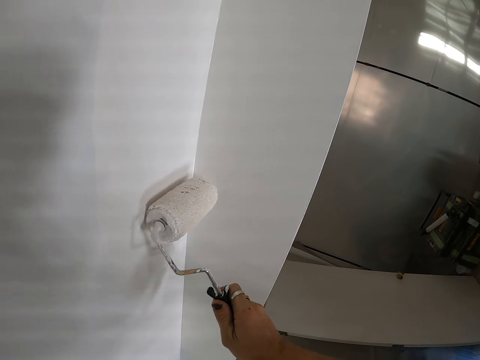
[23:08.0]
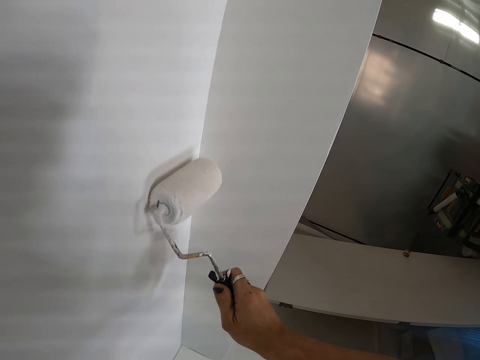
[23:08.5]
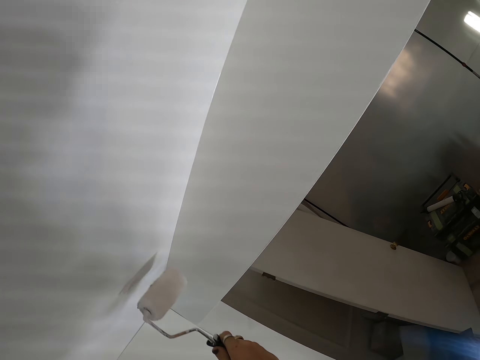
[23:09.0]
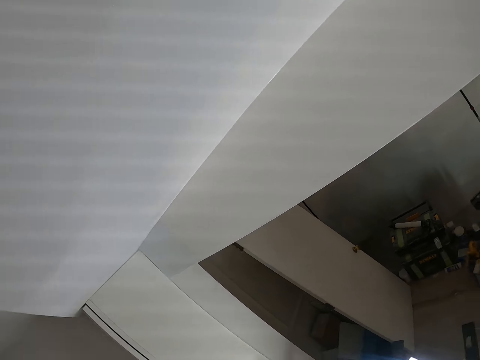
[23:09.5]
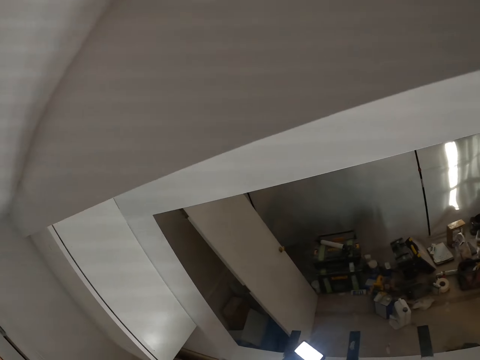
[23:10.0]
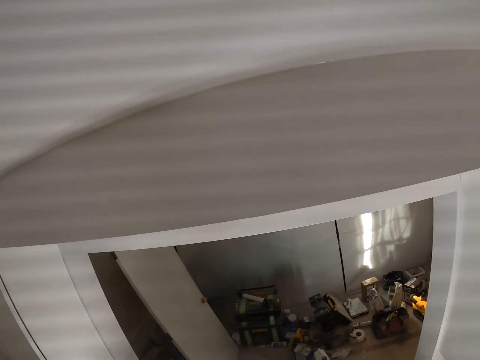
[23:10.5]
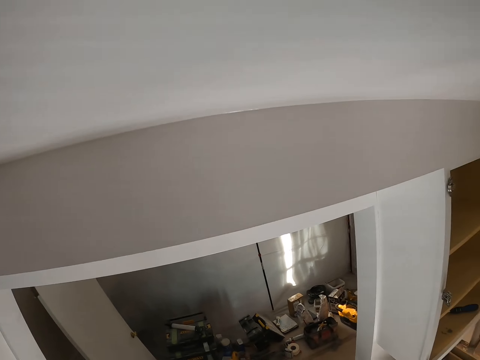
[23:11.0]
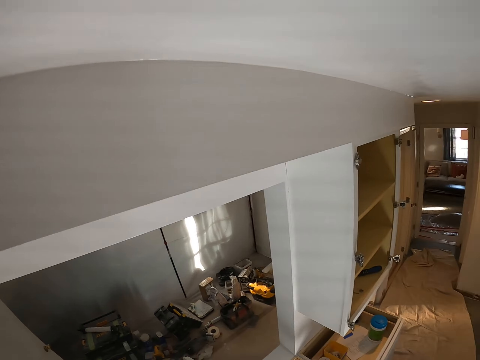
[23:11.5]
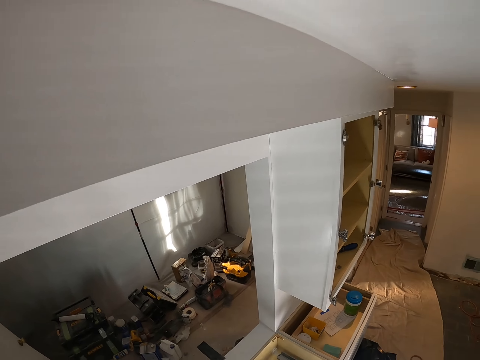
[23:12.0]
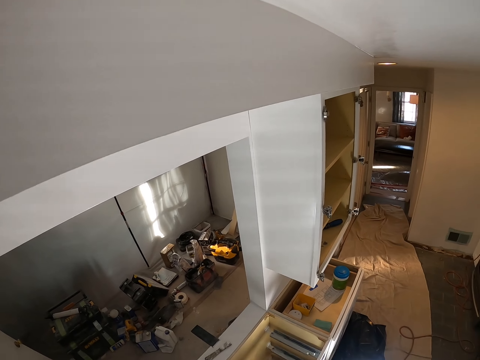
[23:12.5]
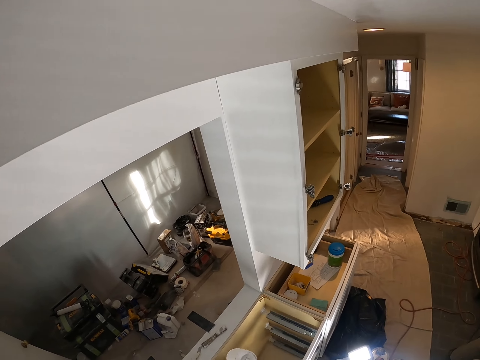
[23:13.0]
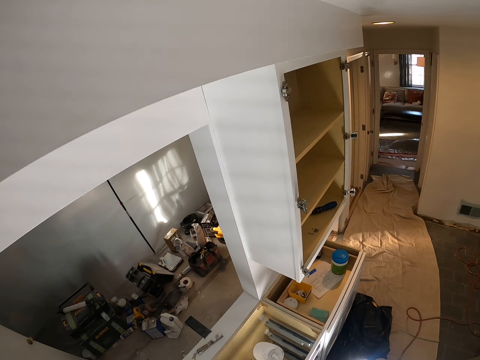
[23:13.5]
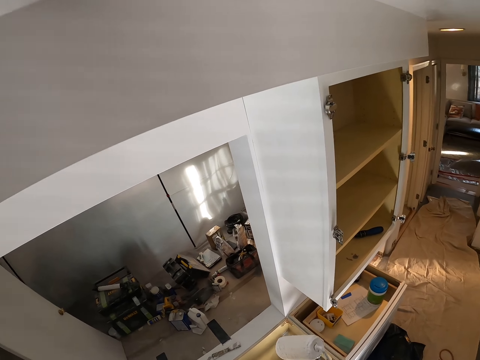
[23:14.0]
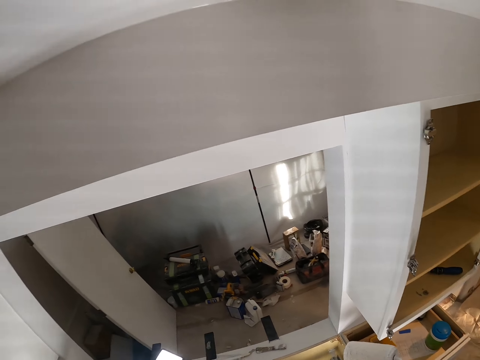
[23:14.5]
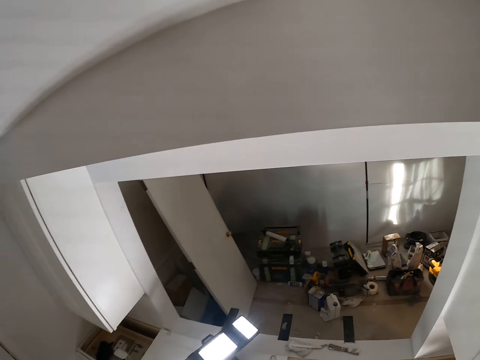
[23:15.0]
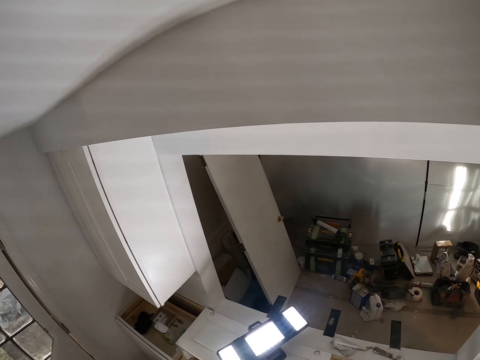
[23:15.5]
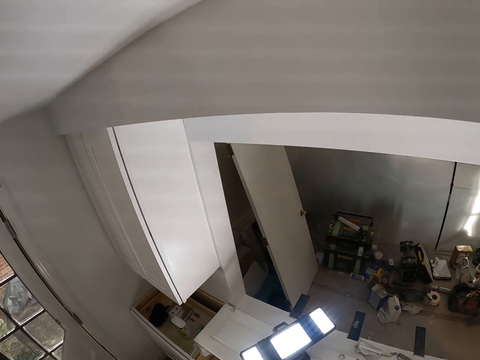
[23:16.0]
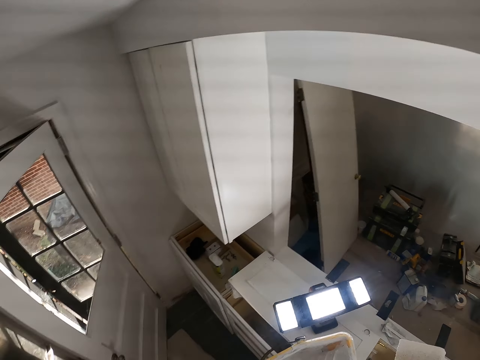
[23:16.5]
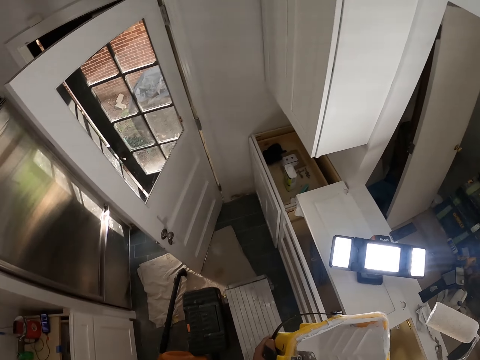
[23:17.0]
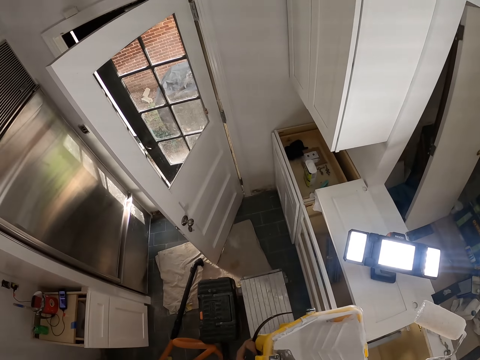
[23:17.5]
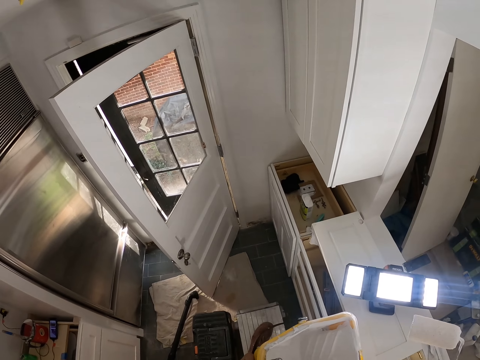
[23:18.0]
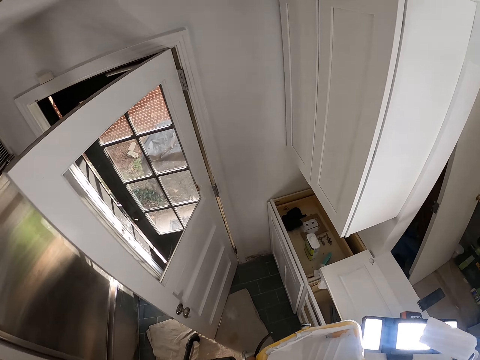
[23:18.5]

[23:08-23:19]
The camera wearer looks around the house.

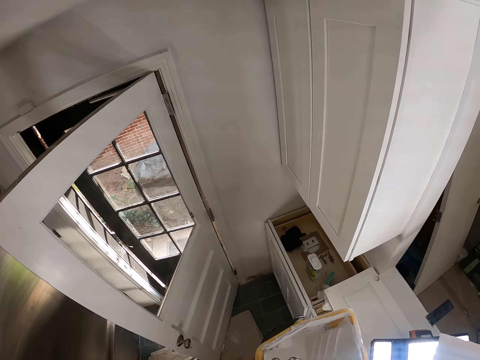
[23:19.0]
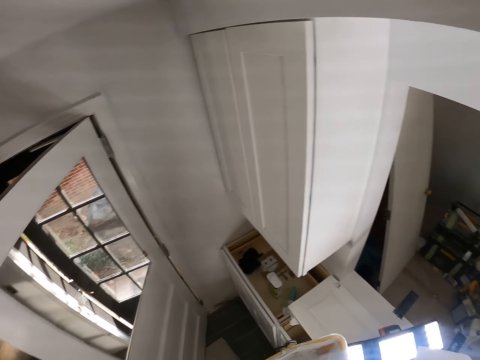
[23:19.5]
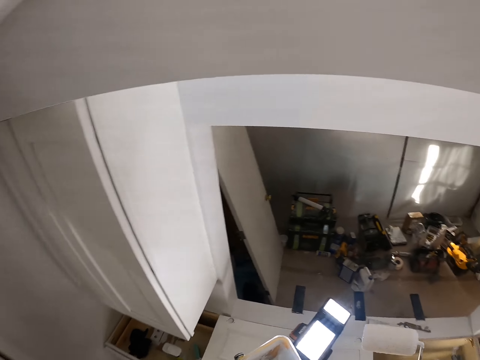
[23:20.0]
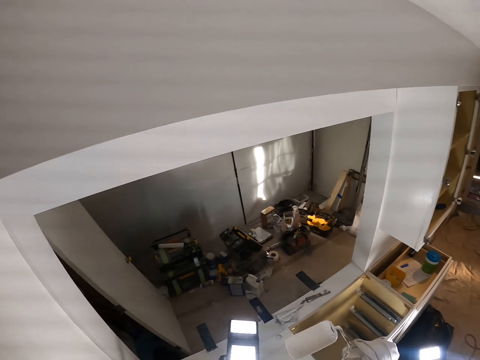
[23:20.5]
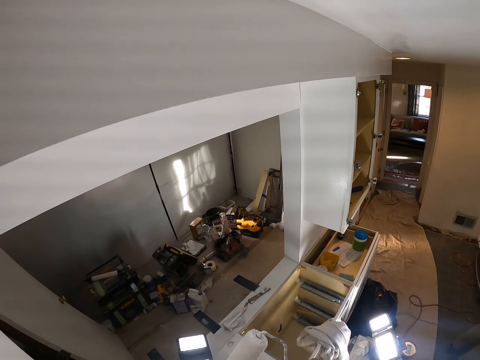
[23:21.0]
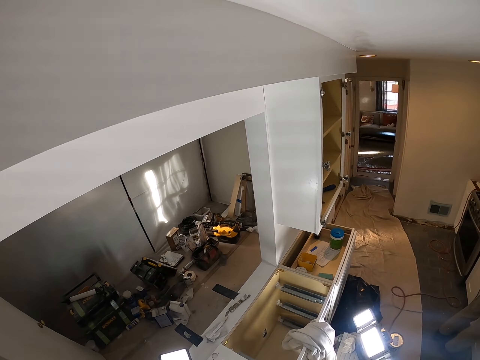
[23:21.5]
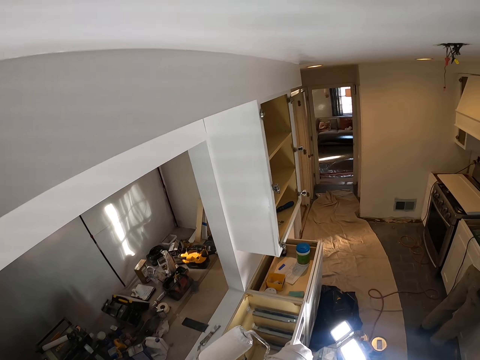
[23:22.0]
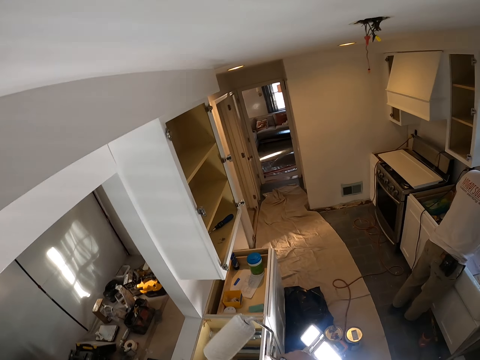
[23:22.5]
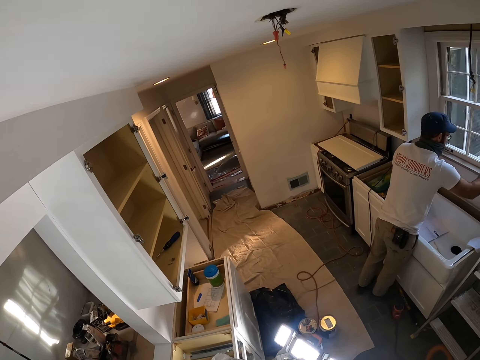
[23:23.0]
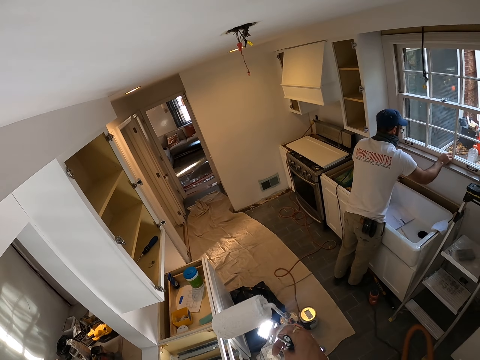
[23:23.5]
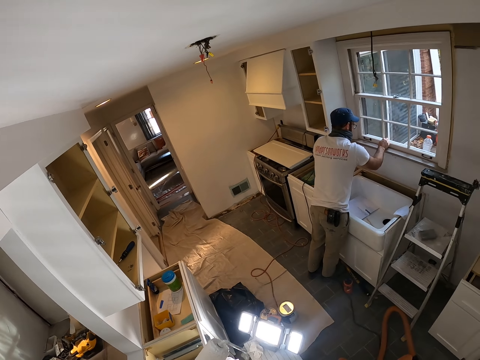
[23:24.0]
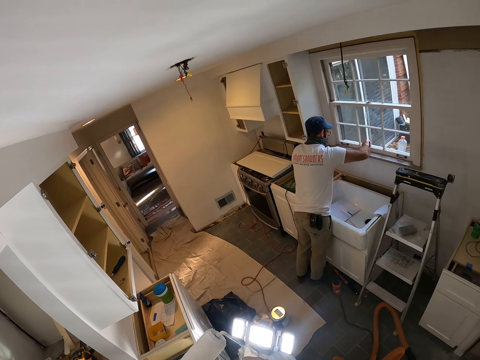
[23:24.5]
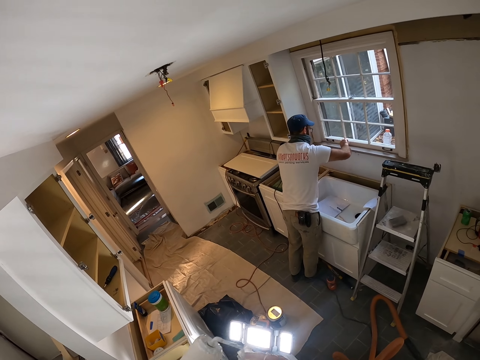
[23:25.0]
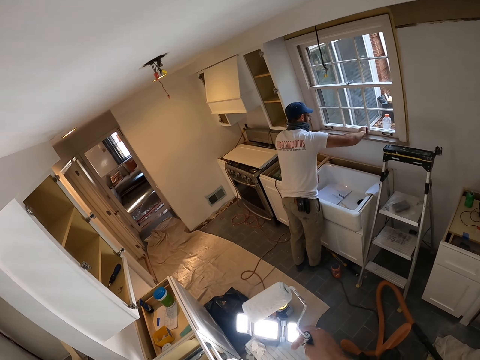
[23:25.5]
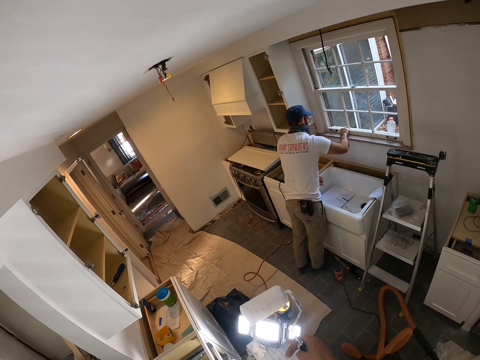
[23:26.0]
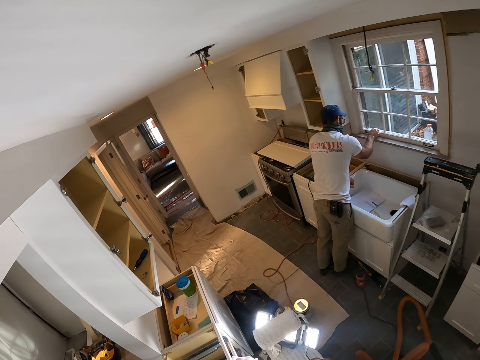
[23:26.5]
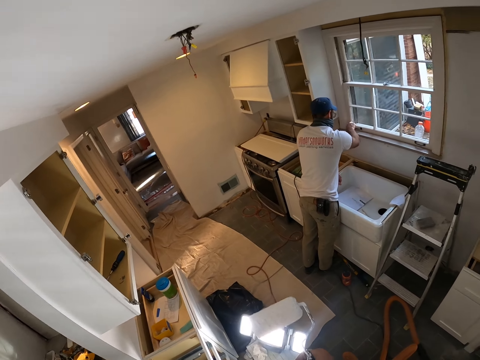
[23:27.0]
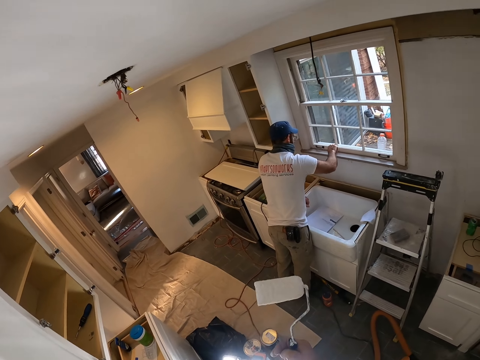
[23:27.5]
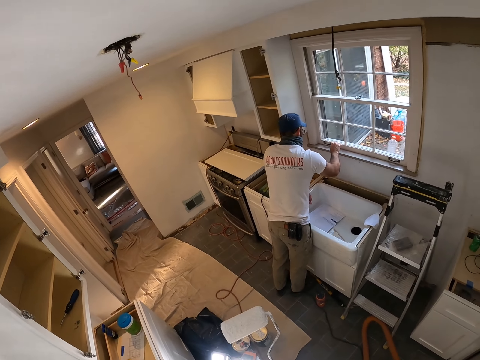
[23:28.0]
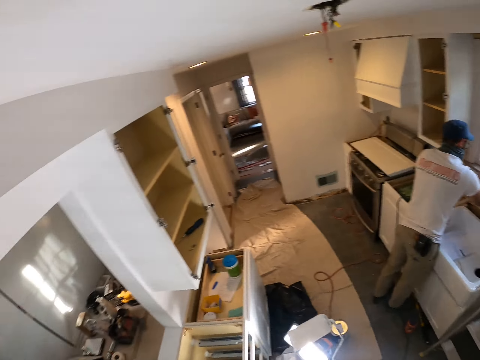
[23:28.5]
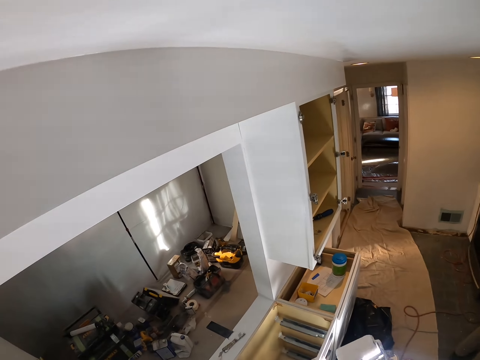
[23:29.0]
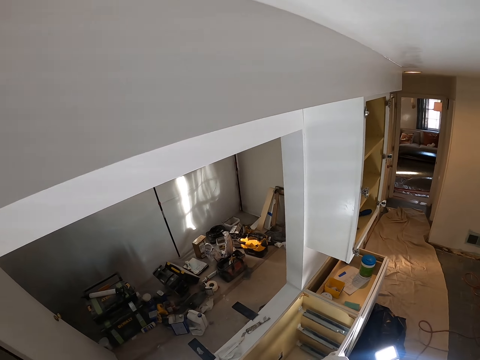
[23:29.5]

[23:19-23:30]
The camera wearer holds a roller. They look around the house.

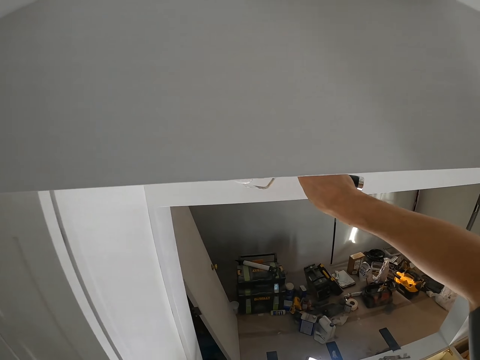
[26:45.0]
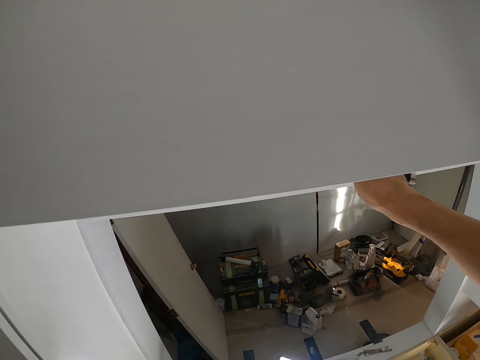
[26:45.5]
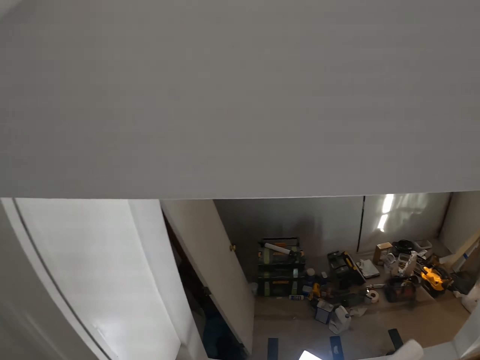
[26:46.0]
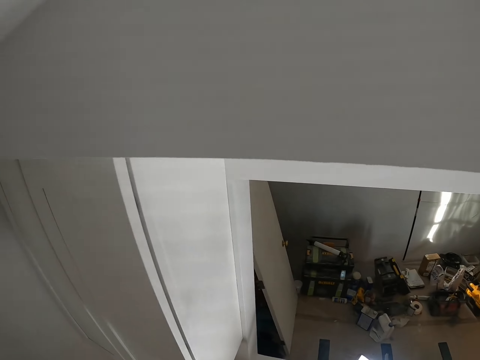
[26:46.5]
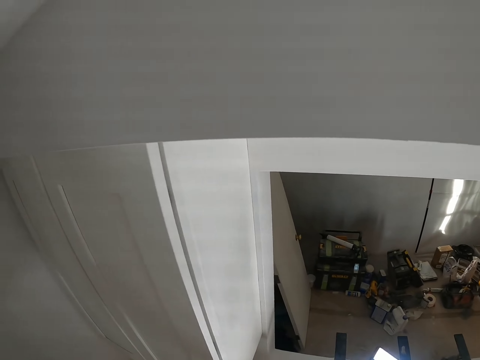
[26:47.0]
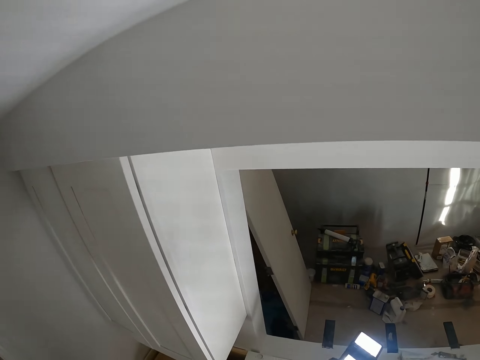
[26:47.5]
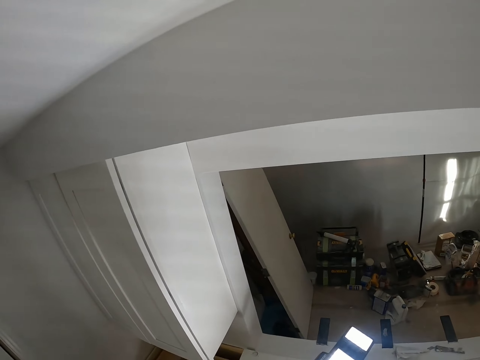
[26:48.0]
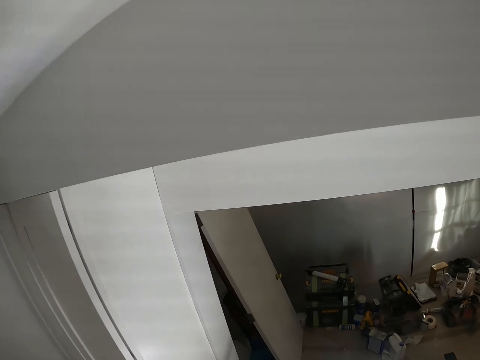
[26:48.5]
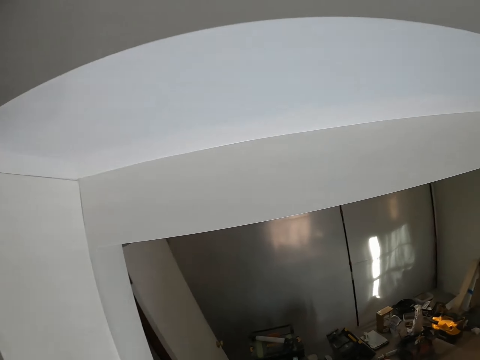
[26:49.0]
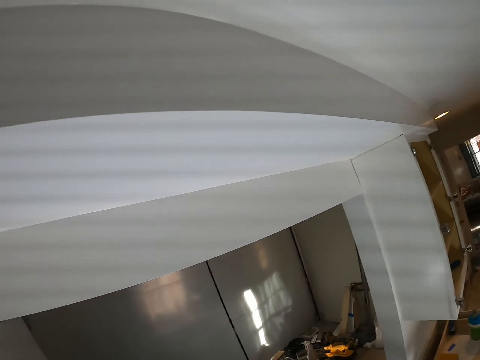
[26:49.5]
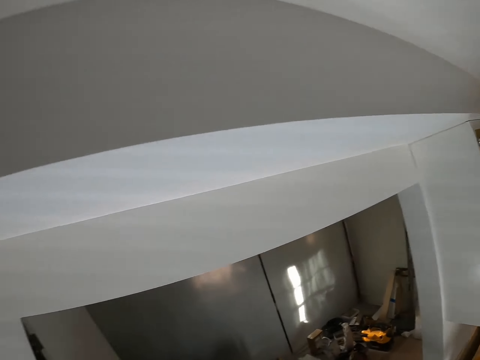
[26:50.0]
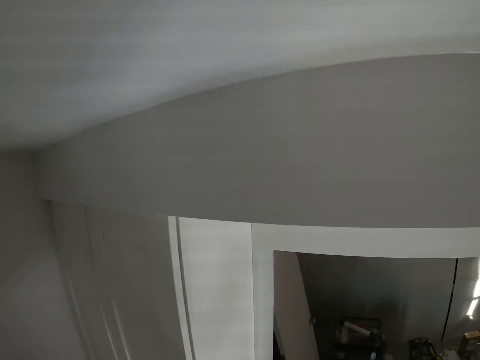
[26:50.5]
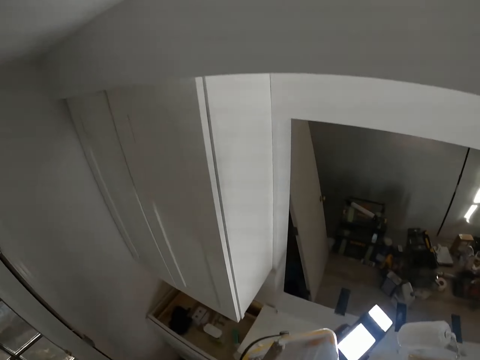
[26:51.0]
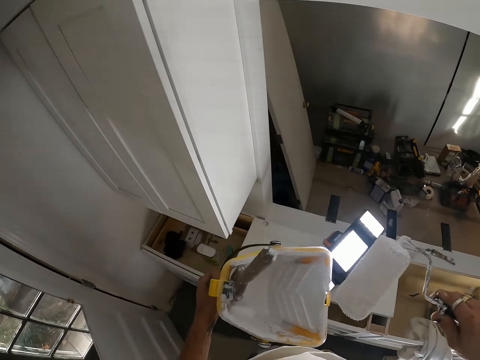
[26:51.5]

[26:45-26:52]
The camera wearer looks around the house.
